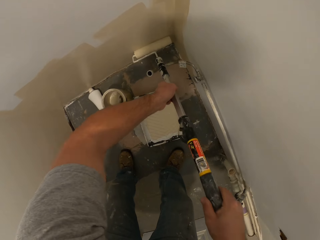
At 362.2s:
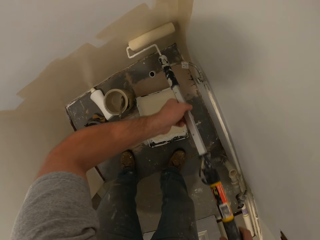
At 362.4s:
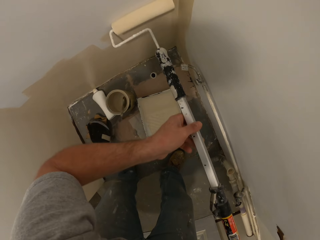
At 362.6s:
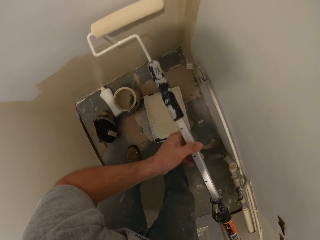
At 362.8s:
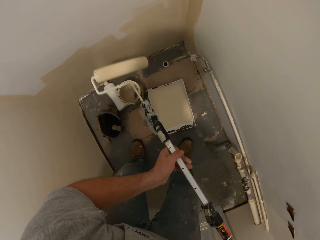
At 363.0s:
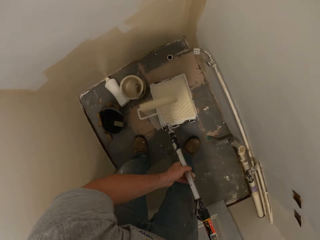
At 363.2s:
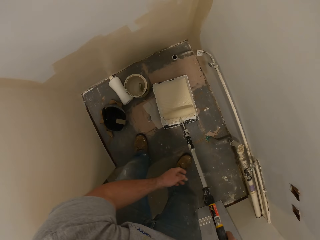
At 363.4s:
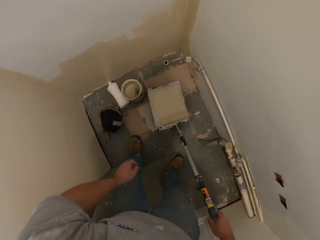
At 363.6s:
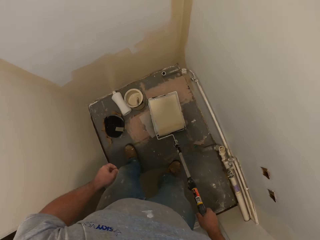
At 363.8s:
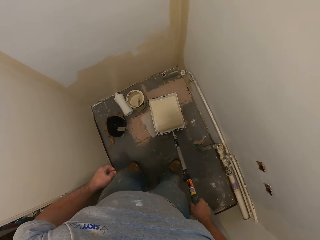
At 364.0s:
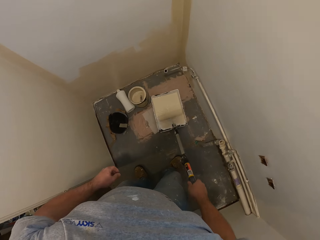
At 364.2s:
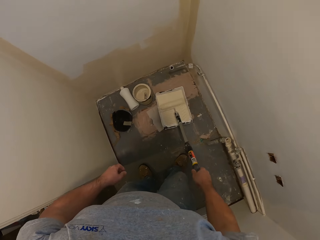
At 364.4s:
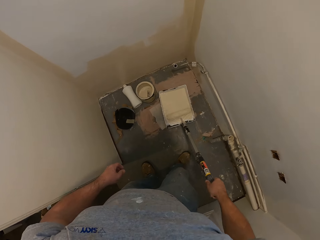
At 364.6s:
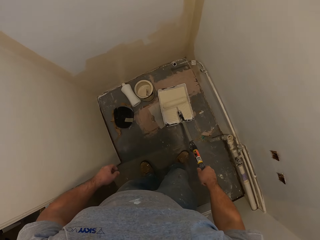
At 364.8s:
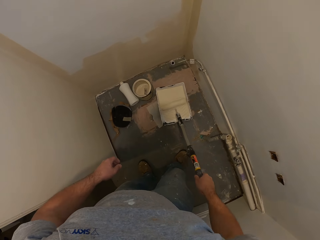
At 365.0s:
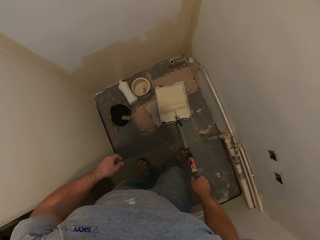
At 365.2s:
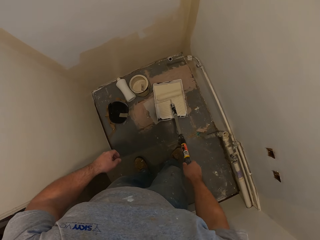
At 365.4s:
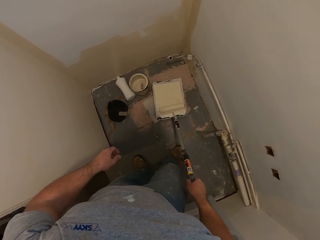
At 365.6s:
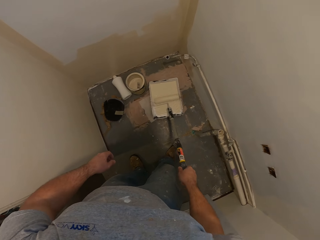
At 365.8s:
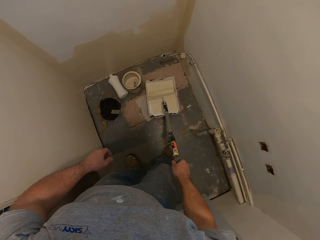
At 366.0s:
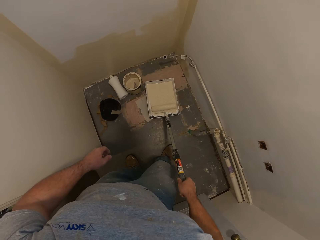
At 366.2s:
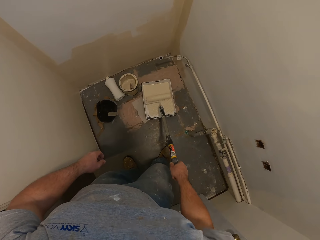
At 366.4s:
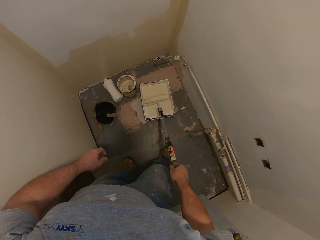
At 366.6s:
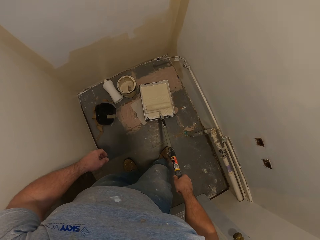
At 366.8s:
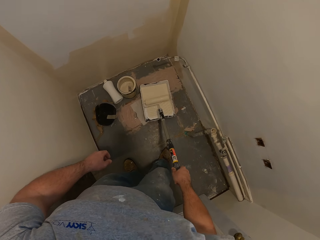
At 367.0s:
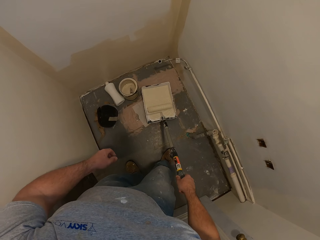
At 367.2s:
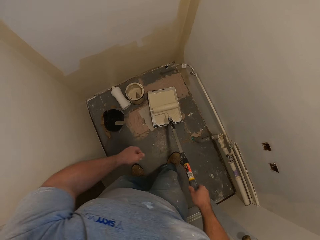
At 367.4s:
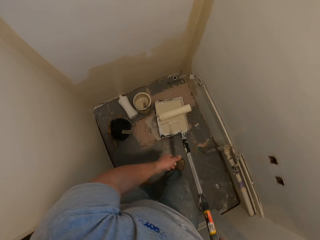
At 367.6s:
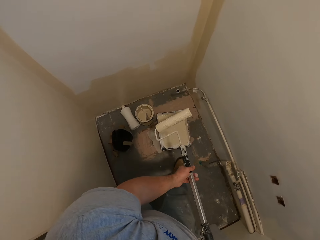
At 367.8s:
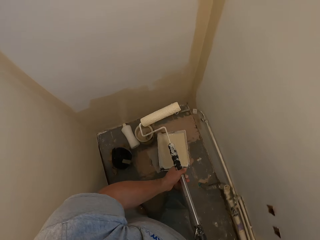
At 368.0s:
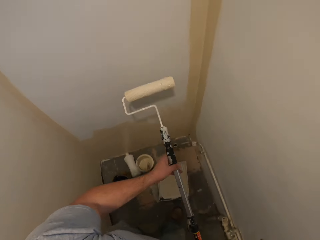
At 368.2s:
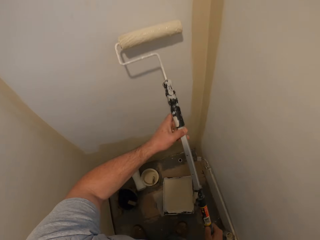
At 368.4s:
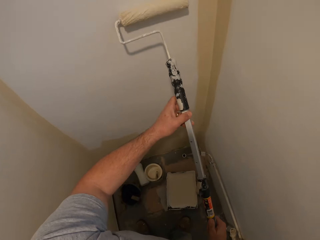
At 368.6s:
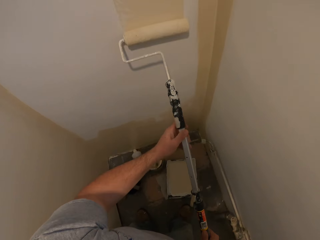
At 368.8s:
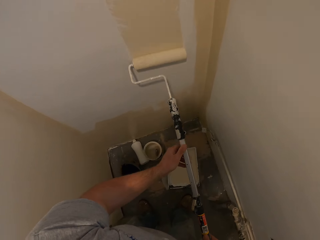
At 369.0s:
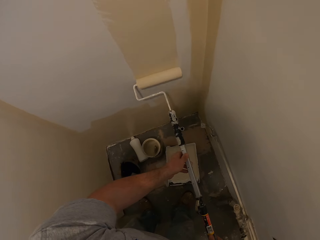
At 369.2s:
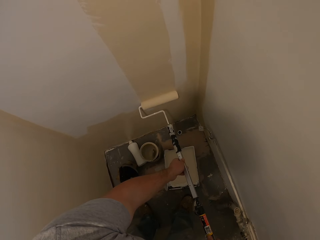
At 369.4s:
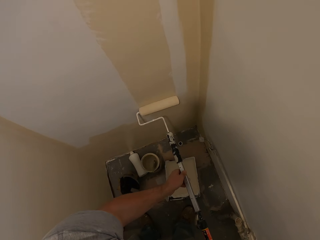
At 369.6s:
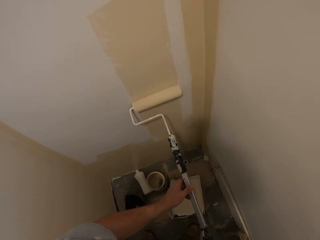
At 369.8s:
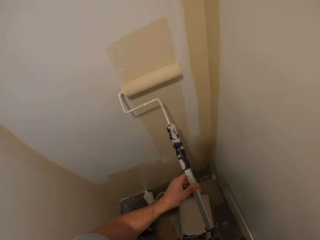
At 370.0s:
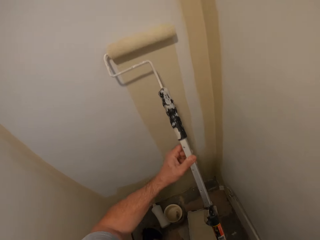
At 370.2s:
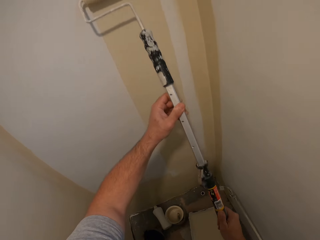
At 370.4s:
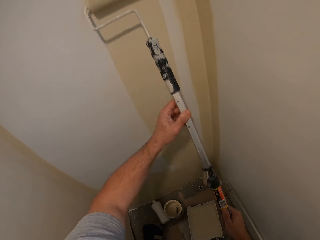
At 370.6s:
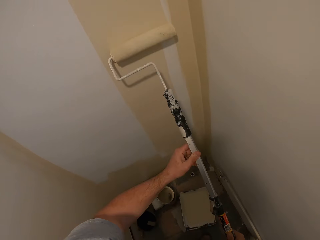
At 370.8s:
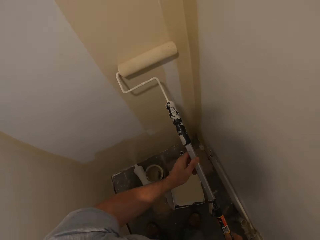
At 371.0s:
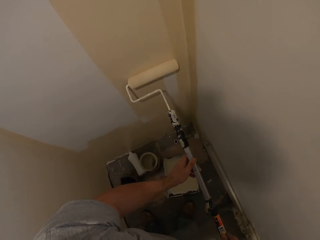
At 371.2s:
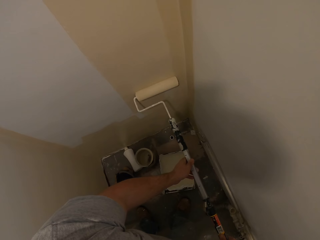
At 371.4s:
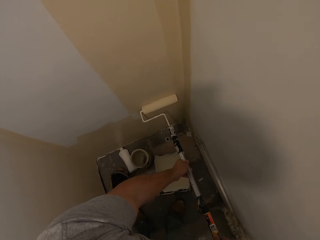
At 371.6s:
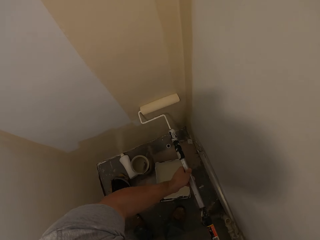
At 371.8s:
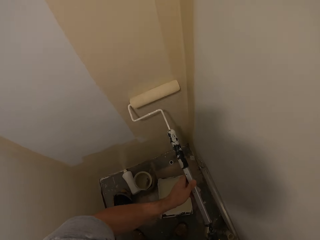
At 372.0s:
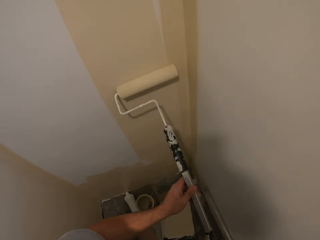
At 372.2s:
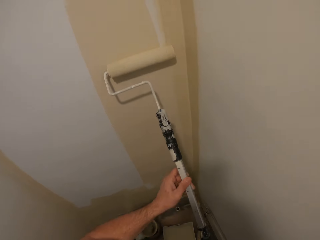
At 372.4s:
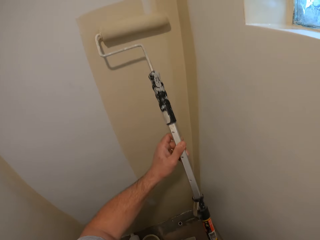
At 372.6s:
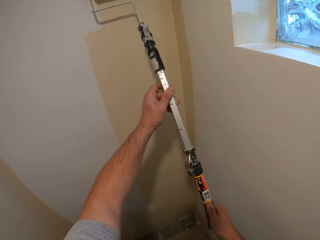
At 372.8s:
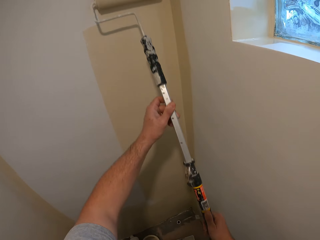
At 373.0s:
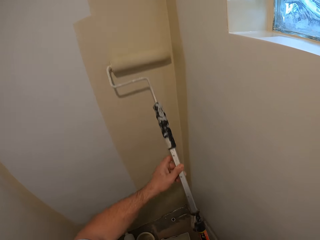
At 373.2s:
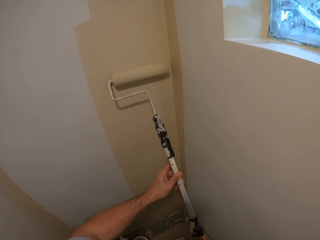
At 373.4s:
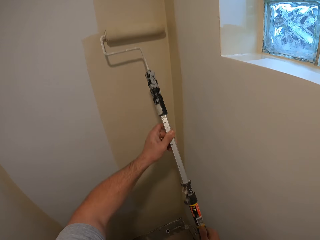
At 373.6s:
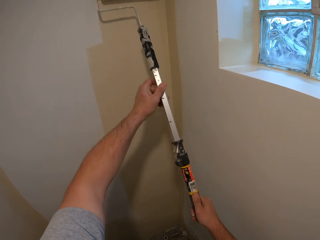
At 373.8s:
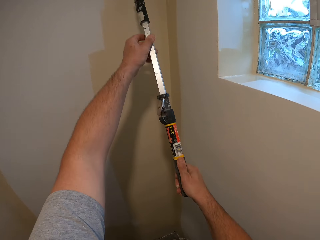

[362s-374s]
The camera wearer dips the paint roller into the paint container. They rub the paint roller on a paint tray. They hold the paint roller with both hands. They paint the wall with the paint roller.

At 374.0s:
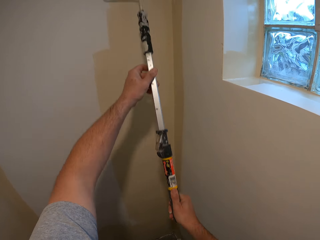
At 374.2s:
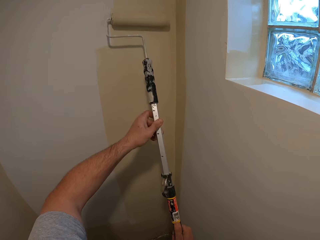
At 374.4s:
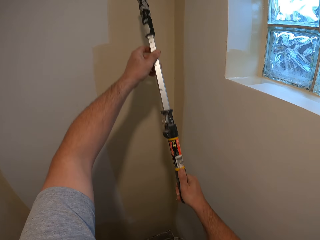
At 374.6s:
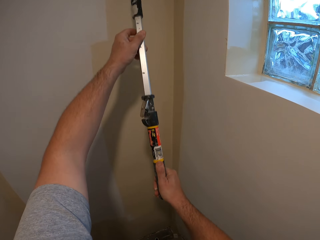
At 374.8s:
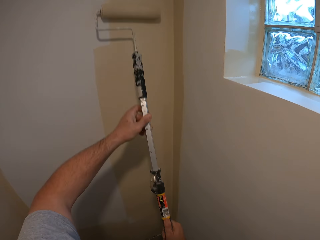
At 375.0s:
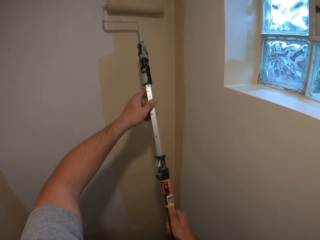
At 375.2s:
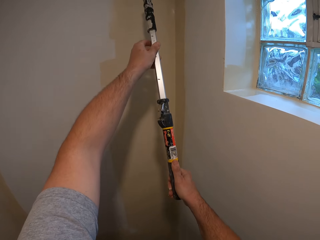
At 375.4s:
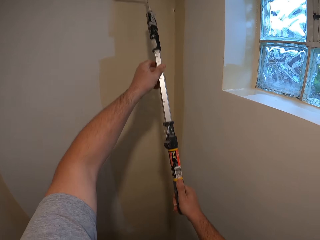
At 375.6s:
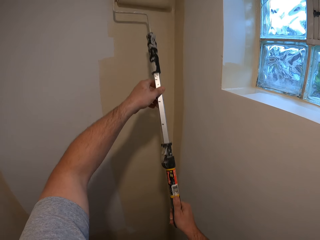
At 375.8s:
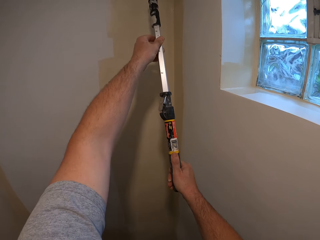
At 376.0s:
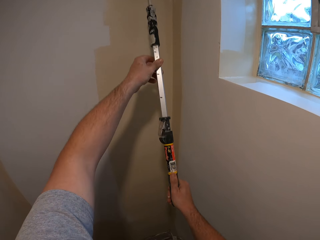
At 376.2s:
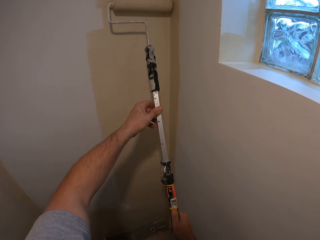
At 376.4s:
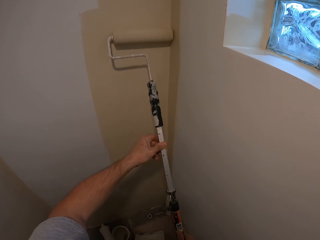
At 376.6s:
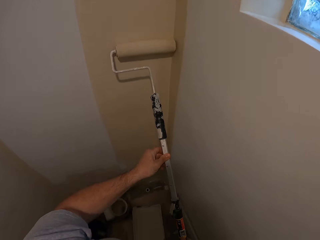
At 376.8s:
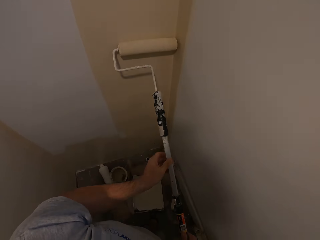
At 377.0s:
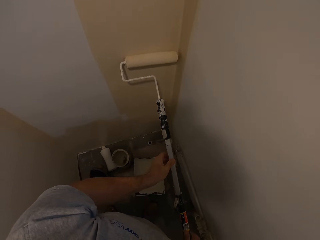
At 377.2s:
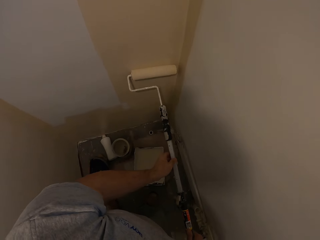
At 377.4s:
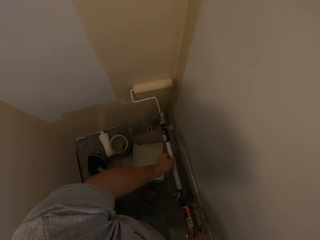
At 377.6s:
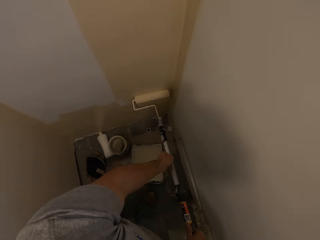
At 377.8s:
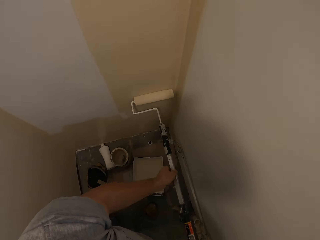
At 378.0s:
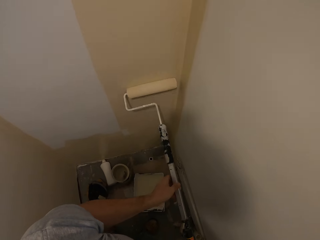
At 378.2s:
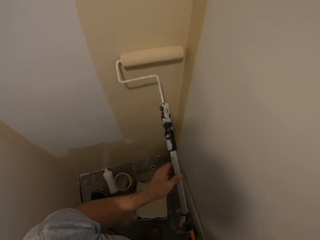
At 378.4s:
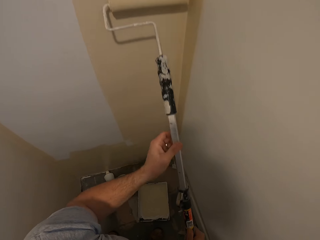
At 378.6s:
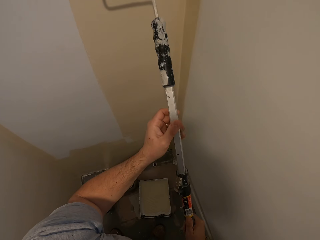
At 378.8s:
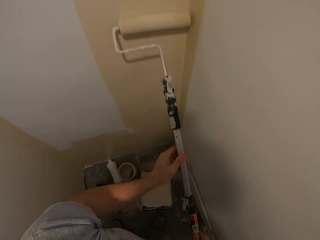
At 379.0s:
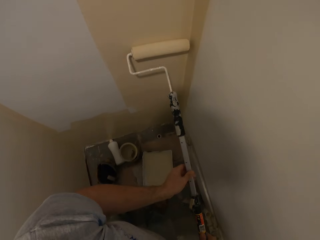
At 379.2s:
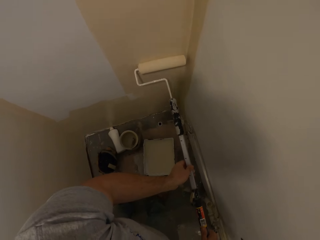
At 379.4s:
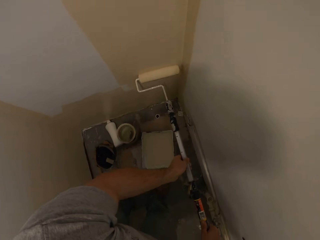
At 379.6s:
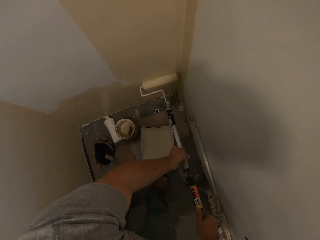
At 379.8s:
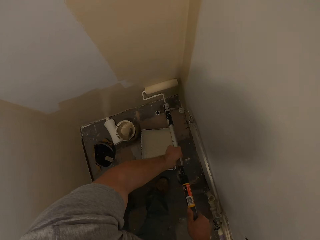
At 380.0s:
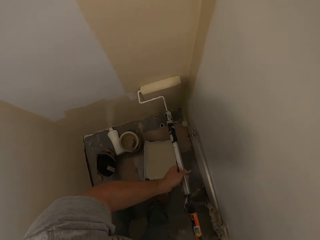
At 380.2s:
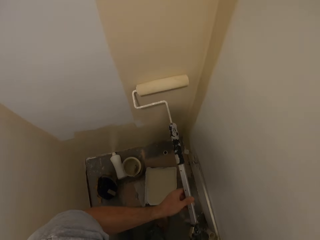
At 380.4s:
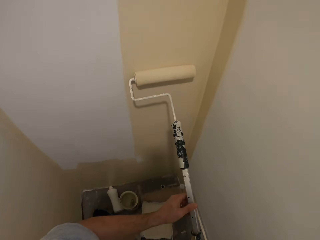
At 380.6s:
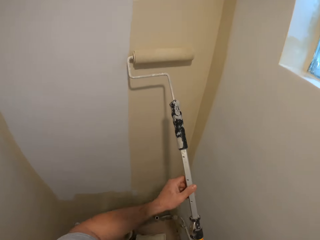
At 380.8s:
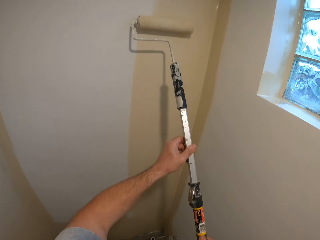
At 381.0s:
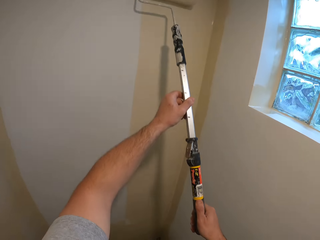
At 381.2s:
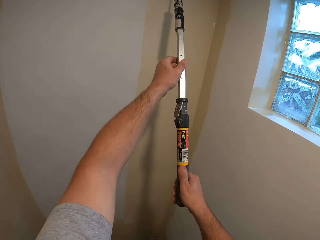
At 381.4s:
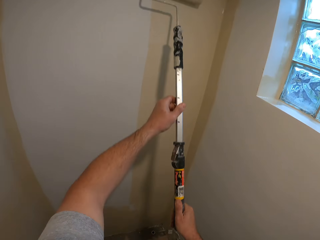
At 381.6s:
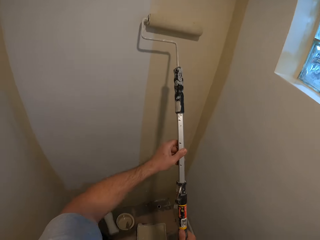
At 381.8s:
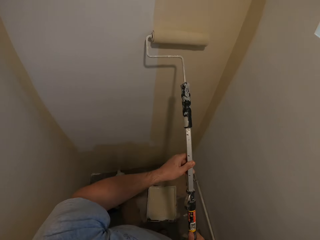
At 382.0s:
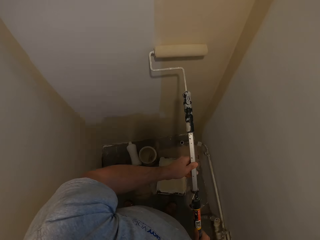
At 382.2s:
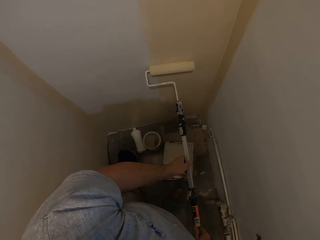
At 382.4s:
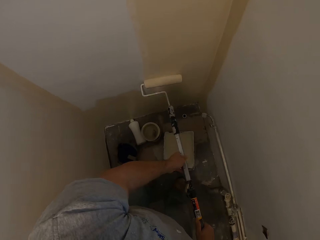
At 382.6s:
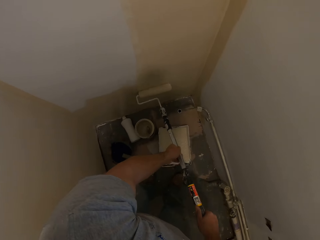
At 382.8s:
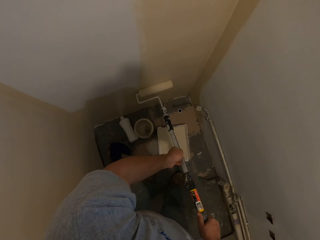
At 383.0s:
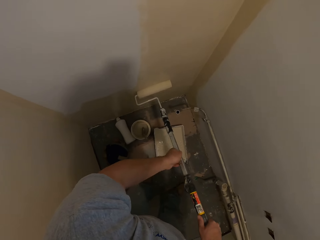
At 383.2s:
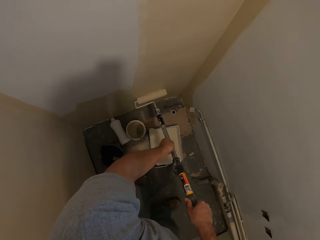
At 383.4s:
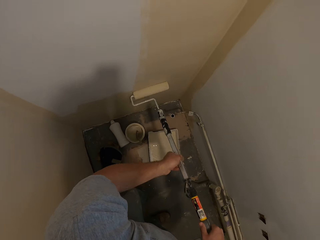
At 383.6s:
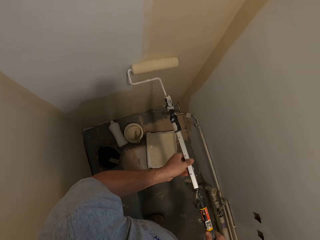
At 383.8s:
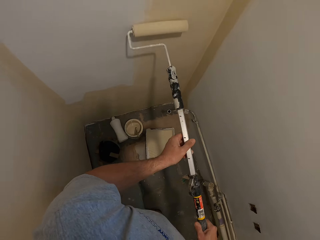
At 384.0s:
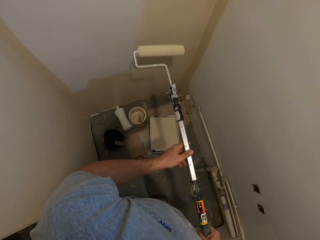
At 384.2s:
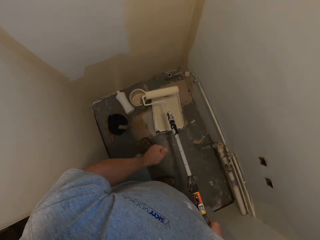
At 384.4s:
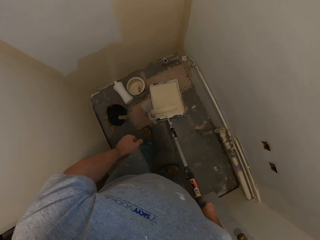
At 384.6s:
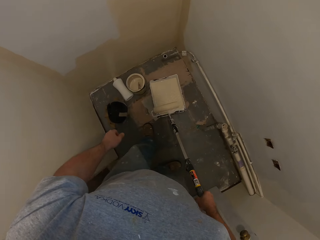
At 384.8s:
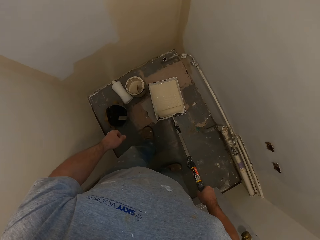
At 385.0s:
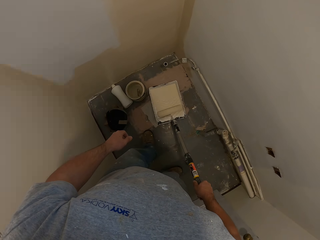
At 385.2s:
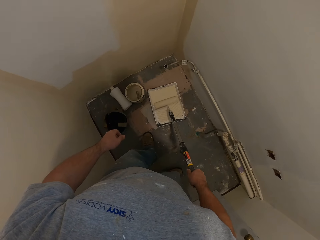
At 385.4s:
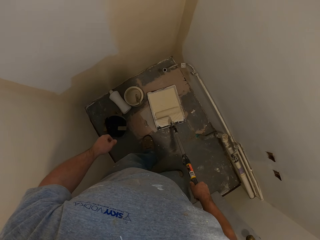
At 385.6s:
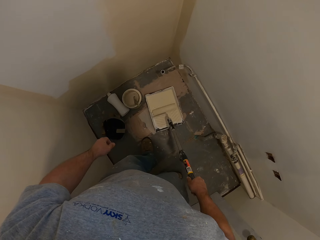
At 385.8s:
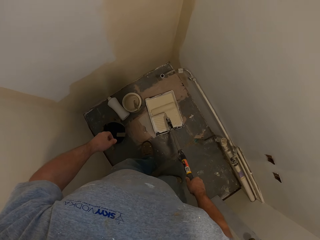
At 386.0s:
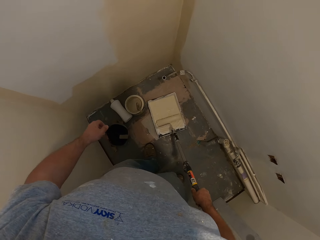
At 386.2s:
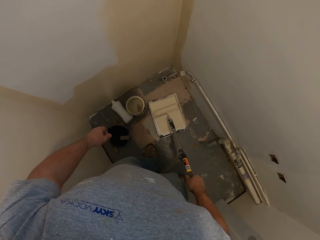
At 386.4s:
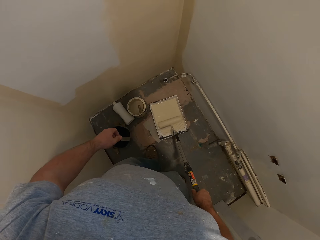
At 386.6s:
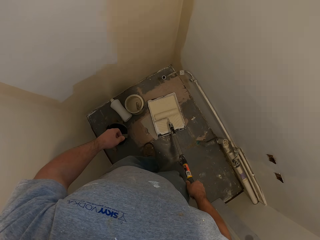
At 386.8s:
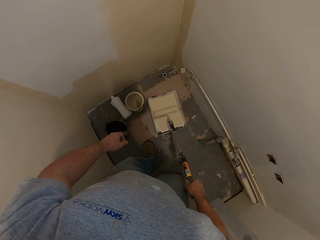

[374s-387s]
The camera wearer rubs the paint roller on a paint tray. They dip the paint roller into the paint container.
